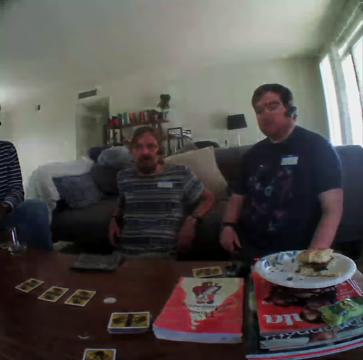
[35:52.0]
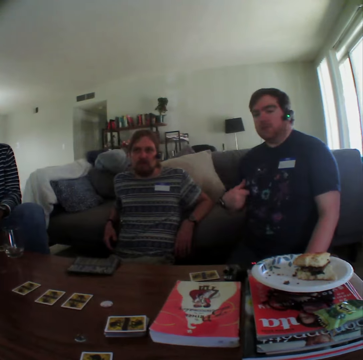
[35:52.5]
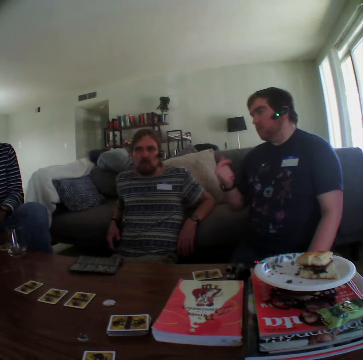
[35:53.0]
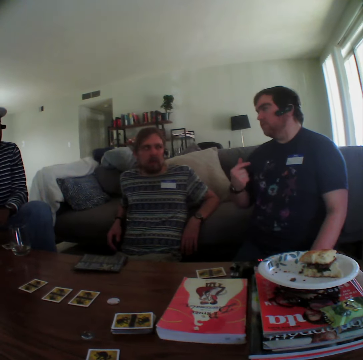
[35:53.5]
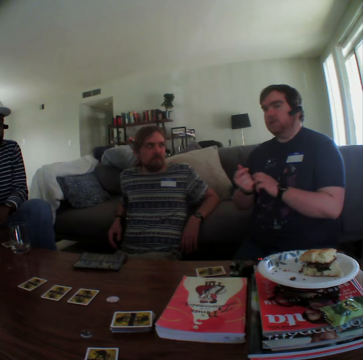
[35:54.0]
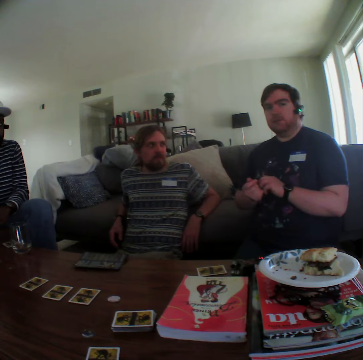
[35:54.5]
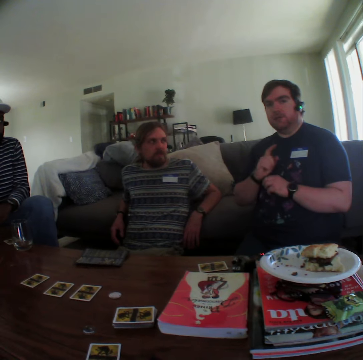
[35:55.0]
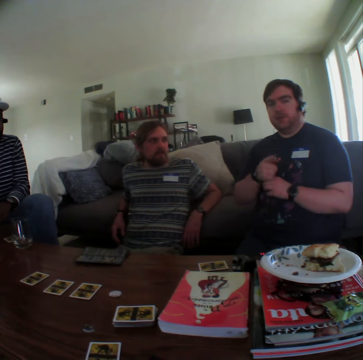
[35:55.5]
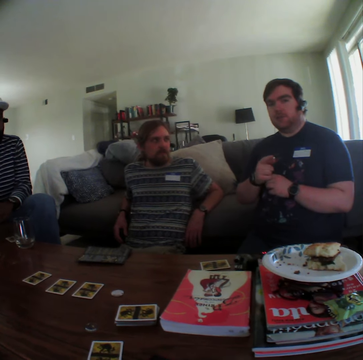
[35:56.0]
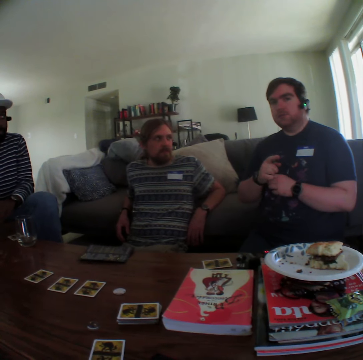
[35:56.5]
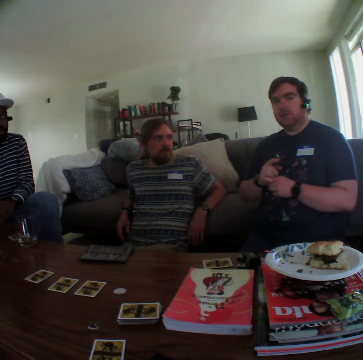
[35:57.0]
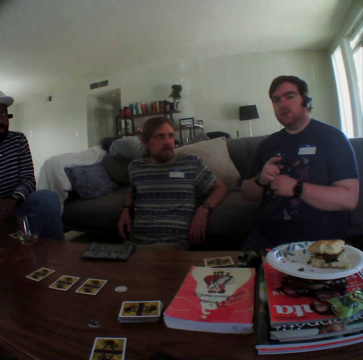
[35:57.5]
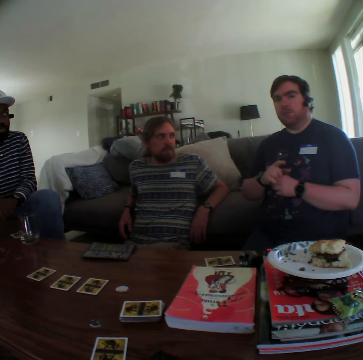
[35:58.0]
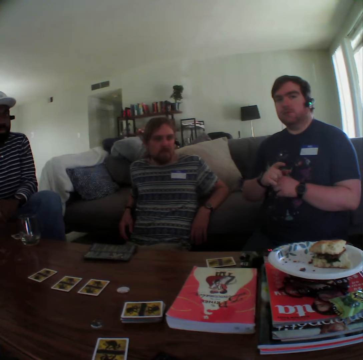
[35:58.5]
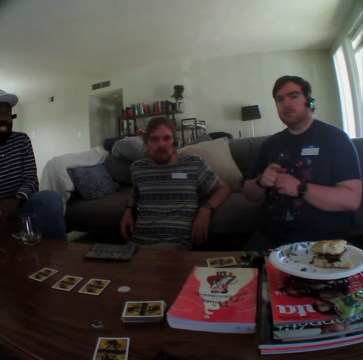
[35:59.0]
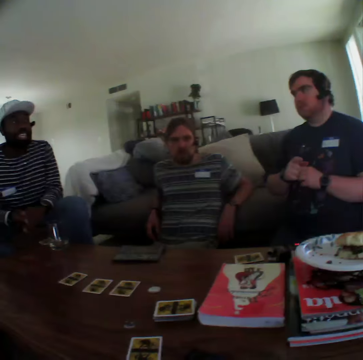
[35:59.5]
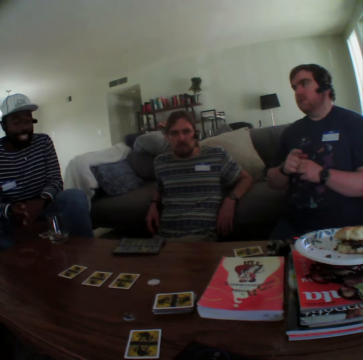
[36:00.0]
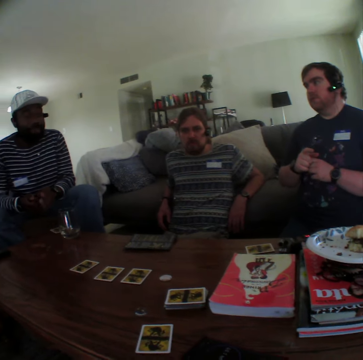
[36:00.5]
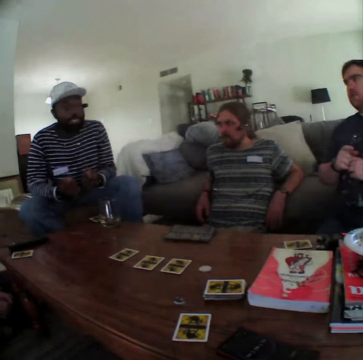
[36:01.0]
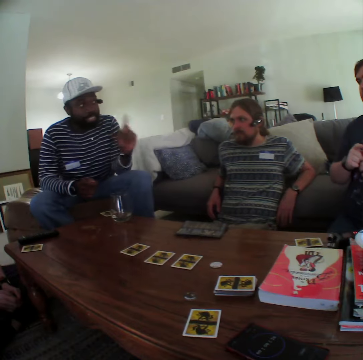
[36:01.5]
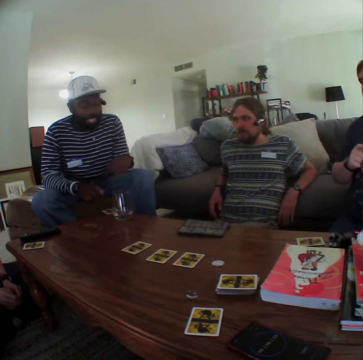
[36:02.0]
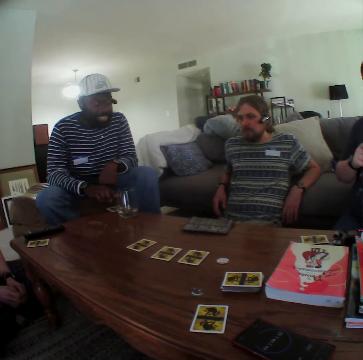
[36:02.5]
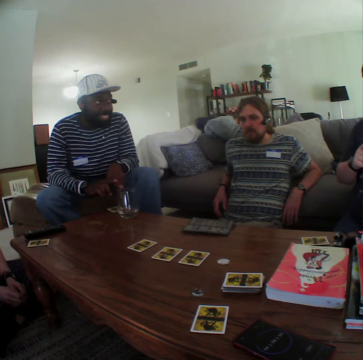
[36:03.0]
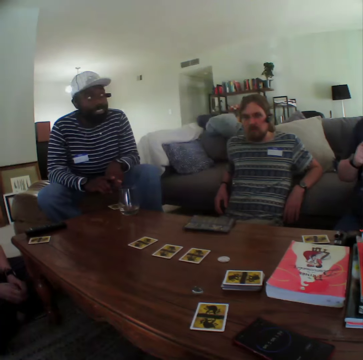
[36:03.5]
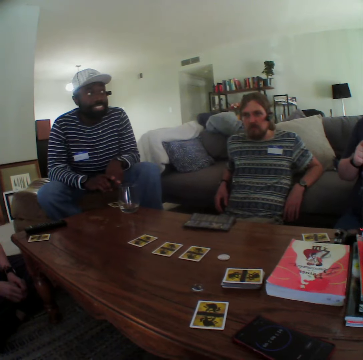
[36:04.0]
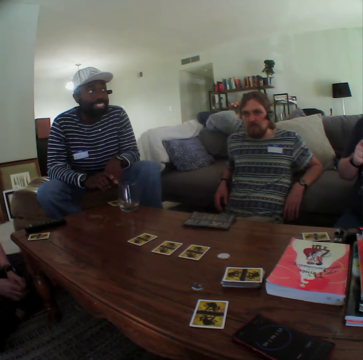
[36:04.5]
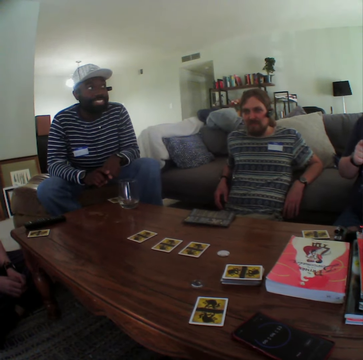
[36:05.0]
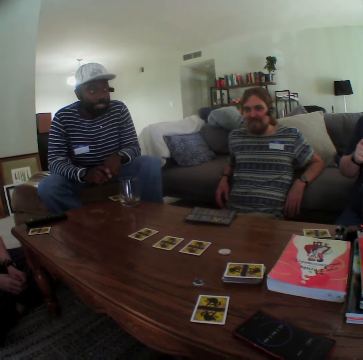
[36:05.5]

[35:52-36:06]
A person talks to the colleague and touches the watch. Another person talks to the first person.

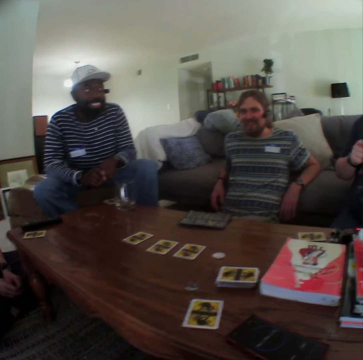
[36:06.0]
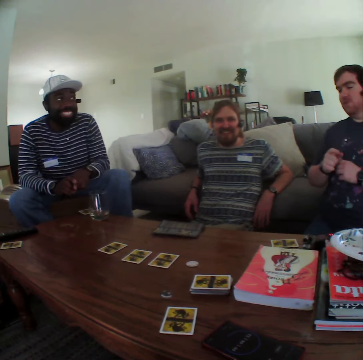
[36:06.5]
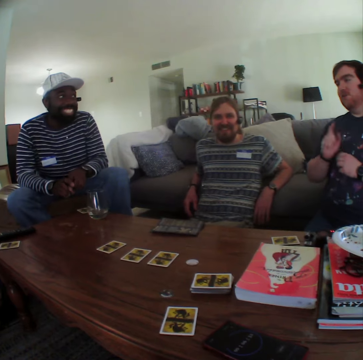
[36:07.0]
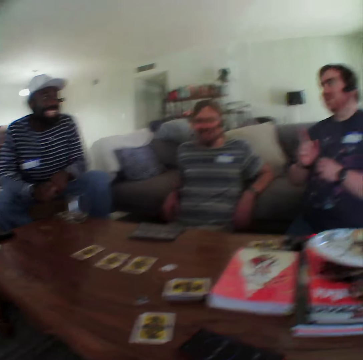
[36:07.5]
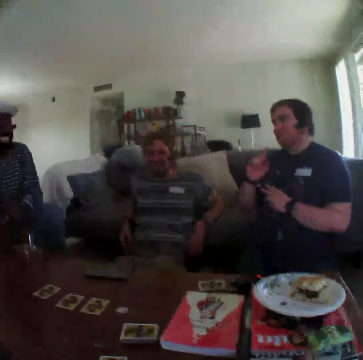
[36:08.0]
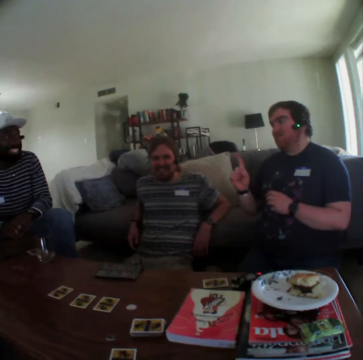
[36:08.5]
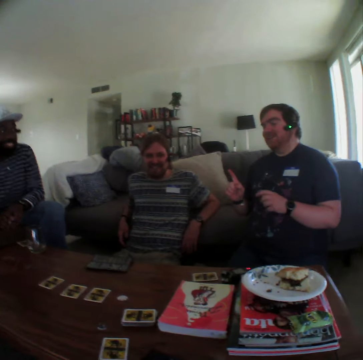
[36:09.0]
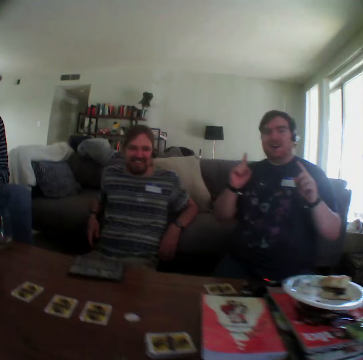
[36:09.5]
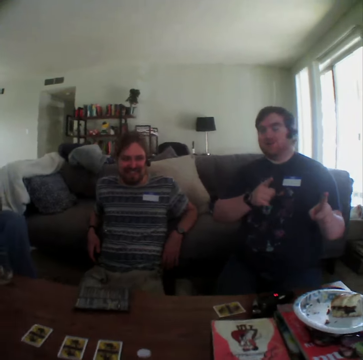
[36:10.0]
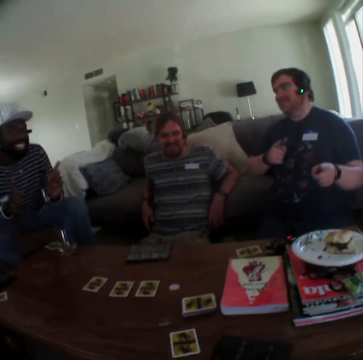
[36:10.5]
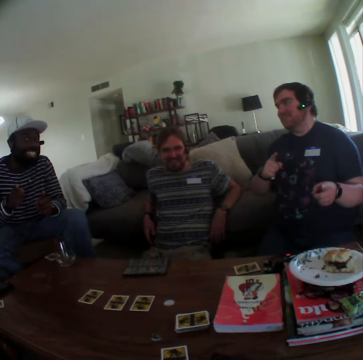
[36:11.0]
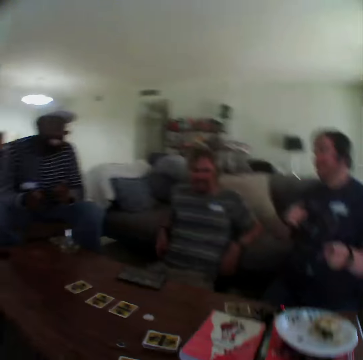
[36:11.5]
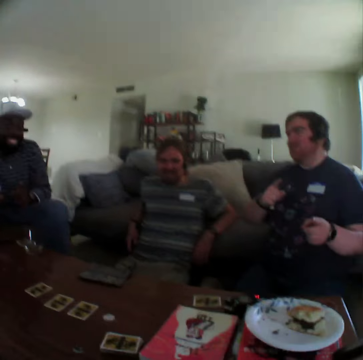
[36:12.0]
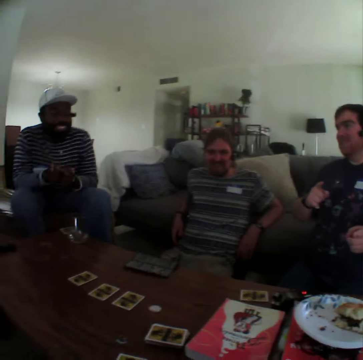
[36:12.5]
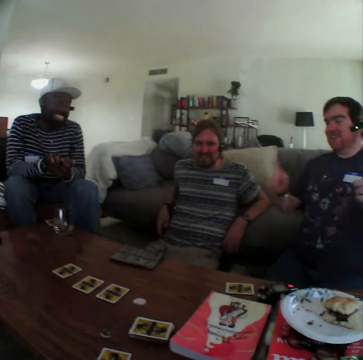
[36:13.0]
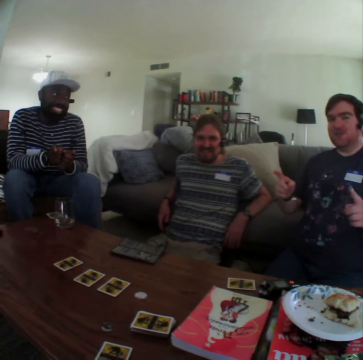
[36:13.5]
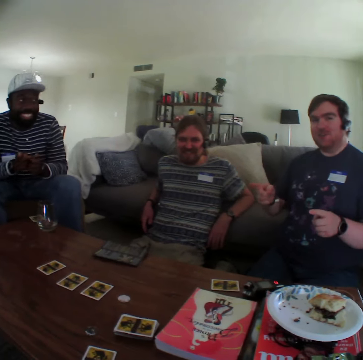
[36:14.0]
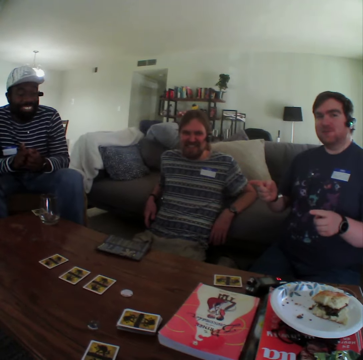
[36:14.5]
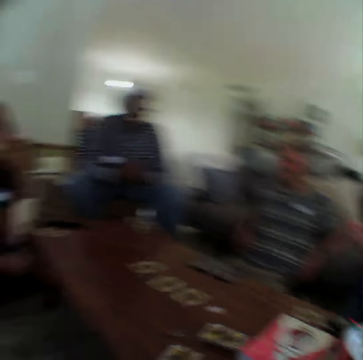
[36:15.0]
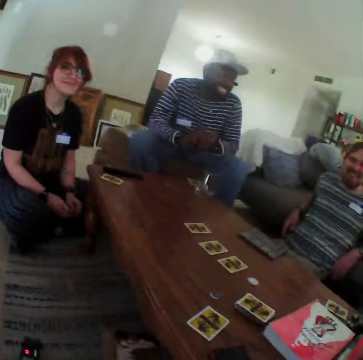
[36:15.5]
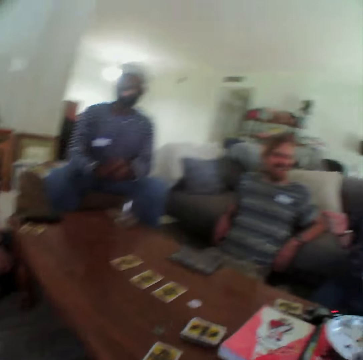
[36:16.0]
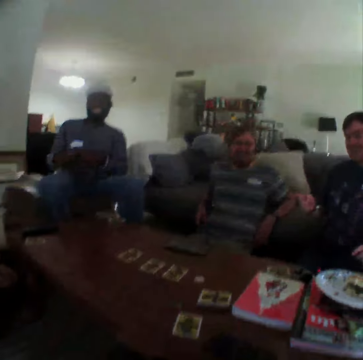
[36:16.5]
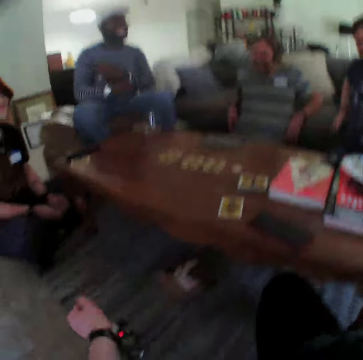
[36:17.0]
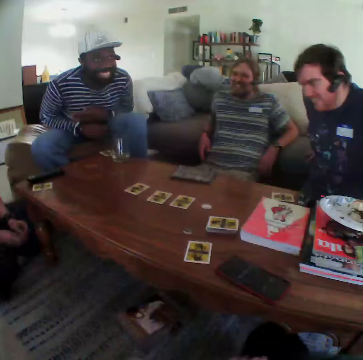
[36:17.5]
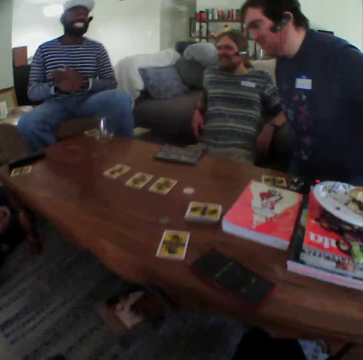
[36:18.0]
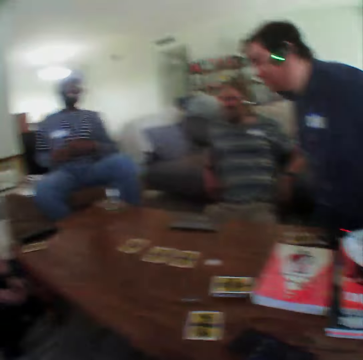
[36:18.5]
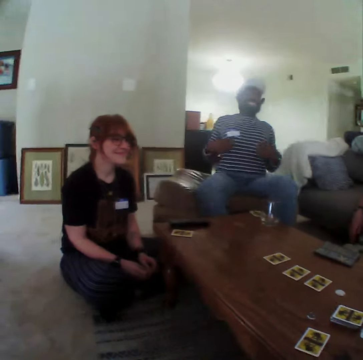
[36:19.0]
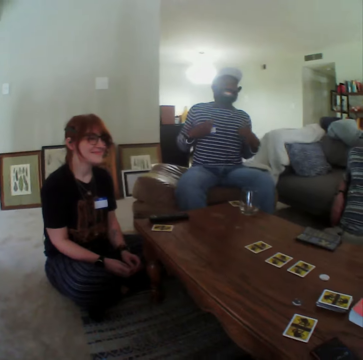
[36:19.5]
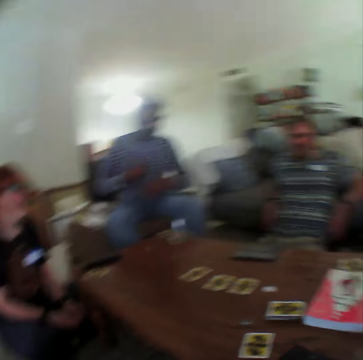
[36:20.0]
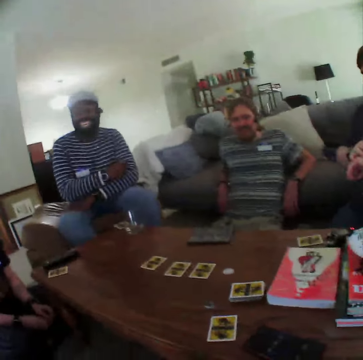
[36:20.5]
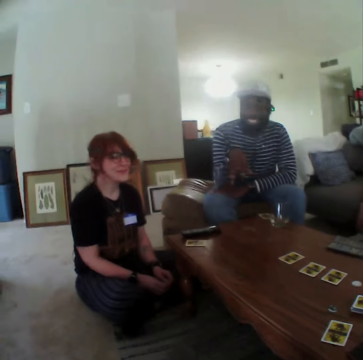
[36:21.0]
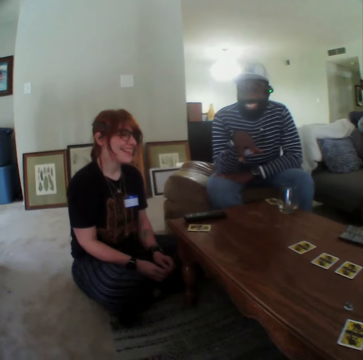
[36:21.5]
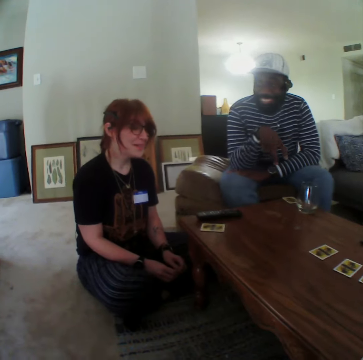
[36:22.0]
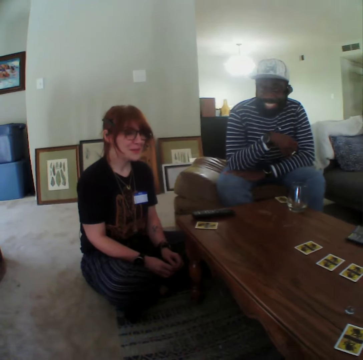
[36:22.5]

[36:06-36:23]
A person moves on the chair. The camera wearer puts the hand down. Another person stands up. A man moves his hand. The first person points at the table.

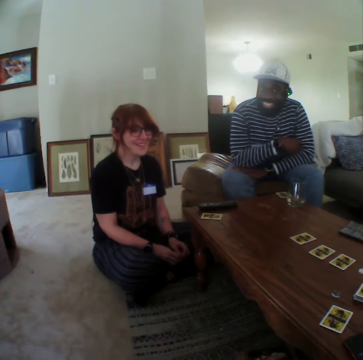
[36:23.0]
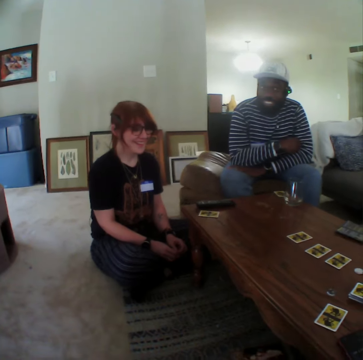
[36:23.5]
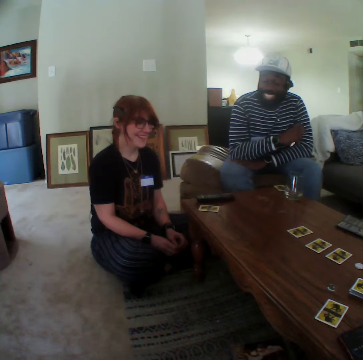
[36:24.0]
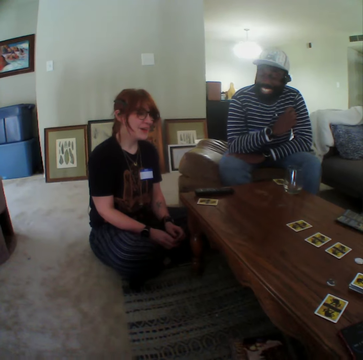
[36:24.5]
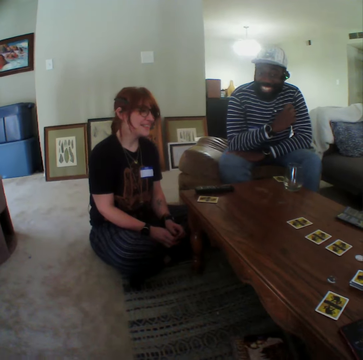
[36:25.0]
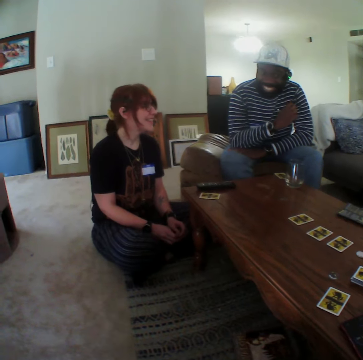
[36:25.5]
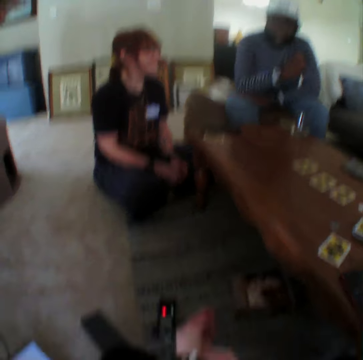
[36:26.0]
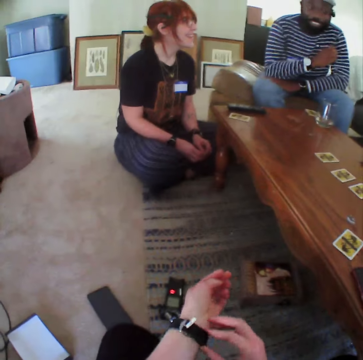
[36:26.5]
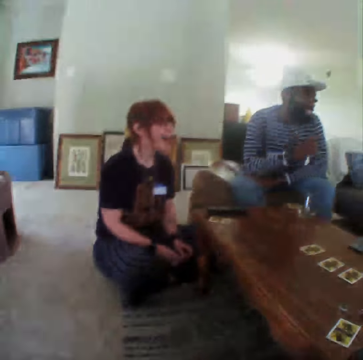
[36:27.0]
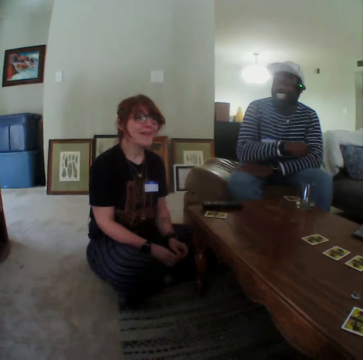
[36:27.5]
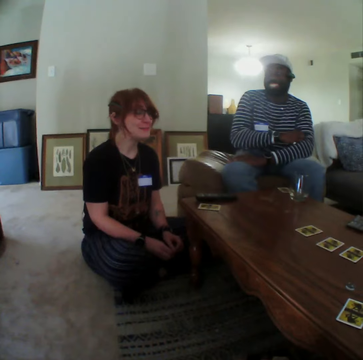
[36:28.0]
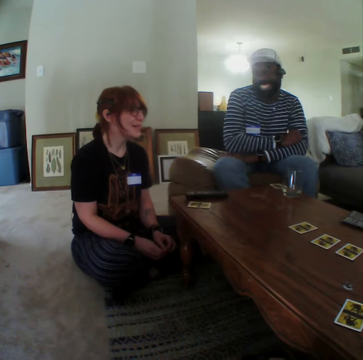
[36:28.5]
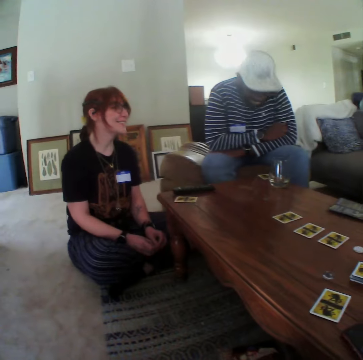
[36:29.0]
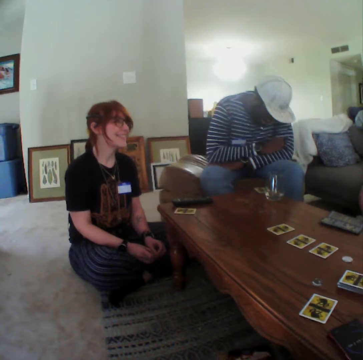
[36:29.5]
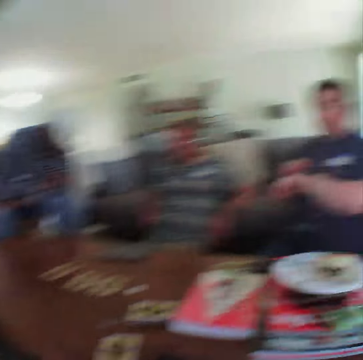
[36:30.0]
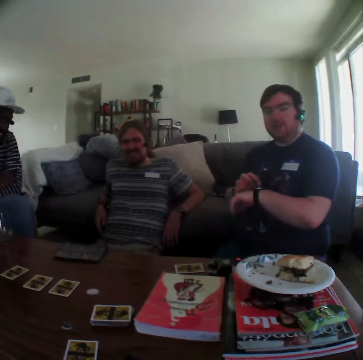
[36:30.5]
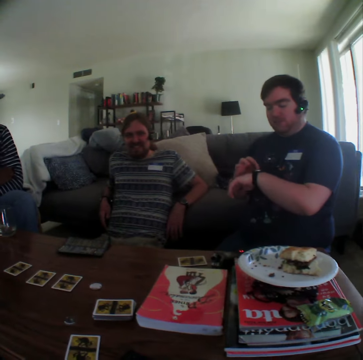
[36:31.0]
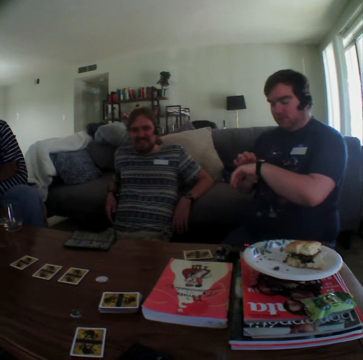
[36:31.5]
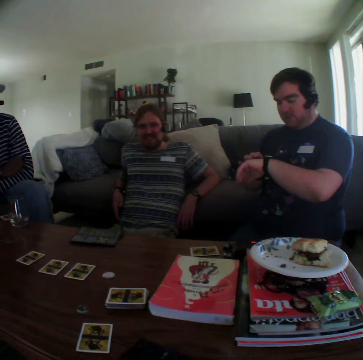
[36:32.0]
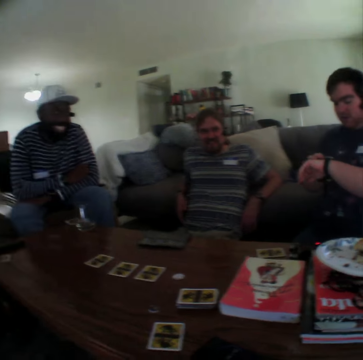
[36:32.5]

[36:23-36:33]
A woman talks. The camera wearer touches the watch. A person talks to the colleague. Another person touches the watch. A man looks at the watch.
